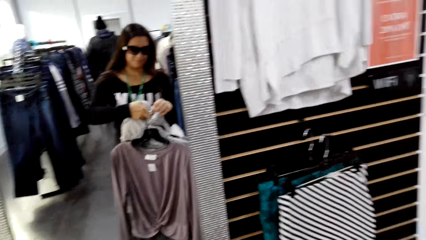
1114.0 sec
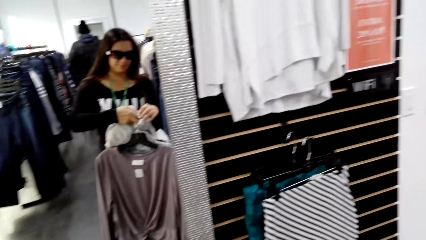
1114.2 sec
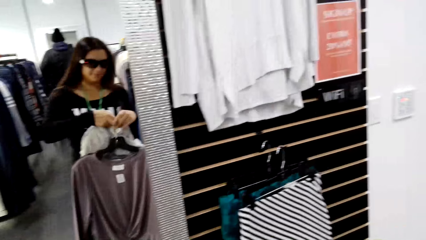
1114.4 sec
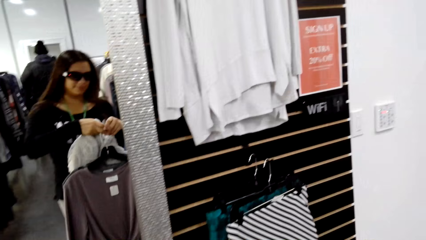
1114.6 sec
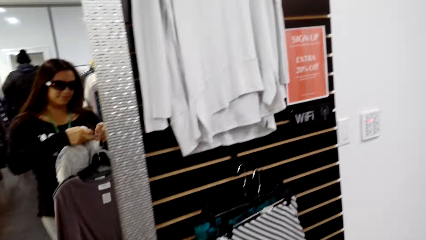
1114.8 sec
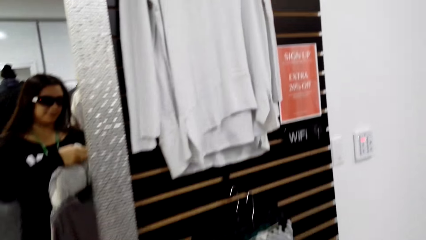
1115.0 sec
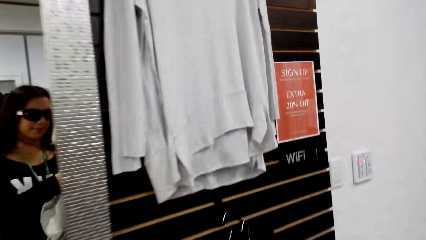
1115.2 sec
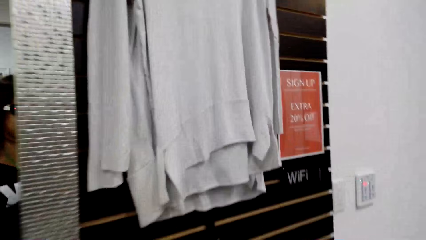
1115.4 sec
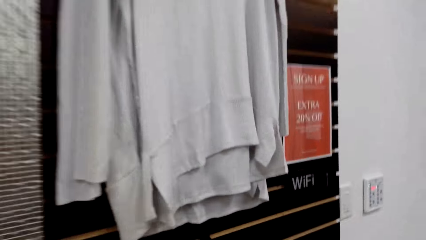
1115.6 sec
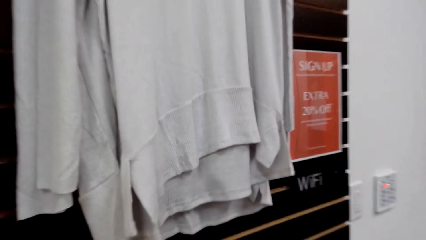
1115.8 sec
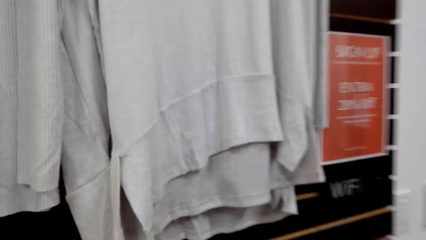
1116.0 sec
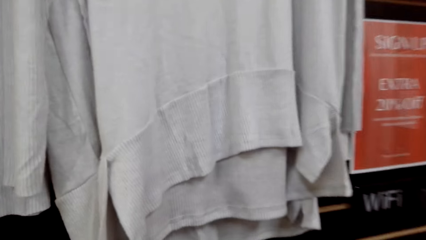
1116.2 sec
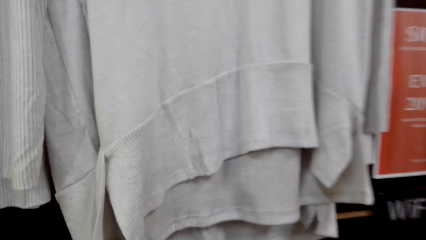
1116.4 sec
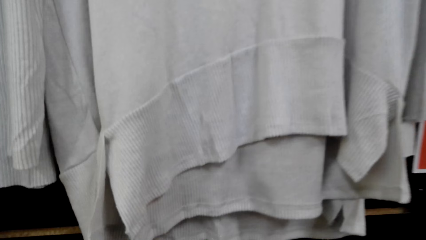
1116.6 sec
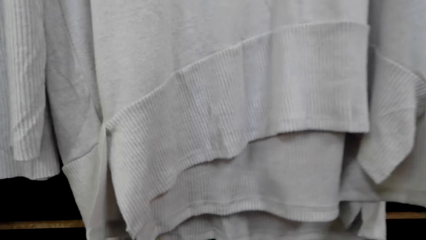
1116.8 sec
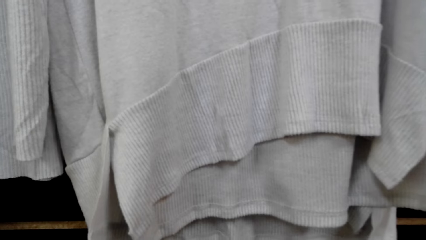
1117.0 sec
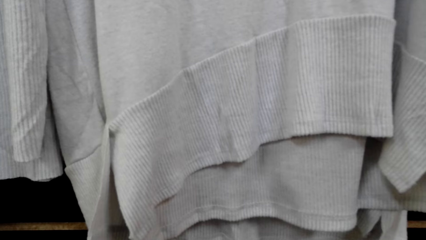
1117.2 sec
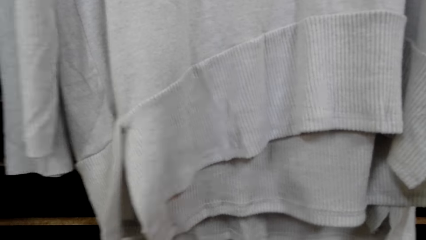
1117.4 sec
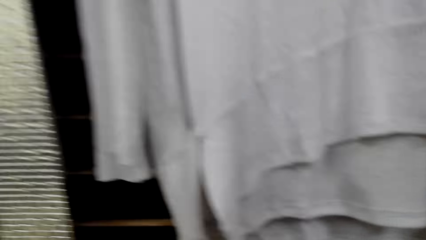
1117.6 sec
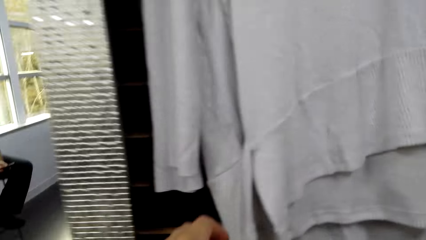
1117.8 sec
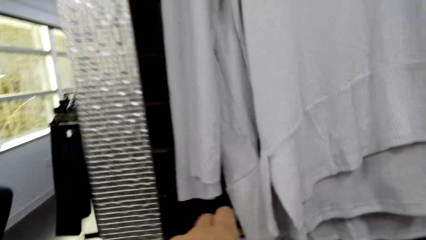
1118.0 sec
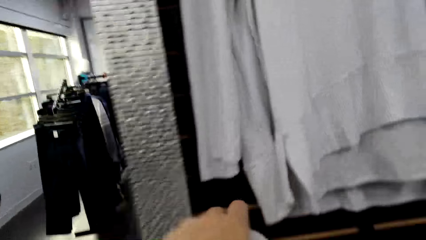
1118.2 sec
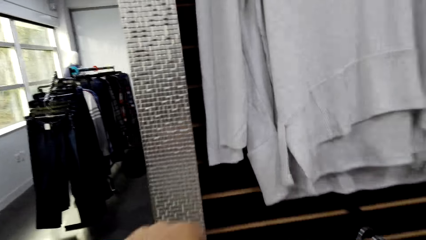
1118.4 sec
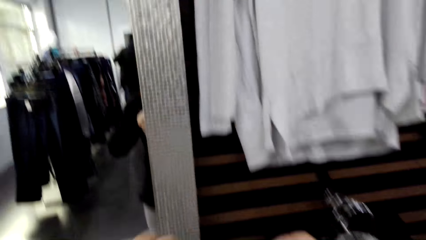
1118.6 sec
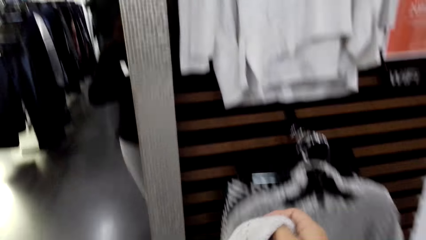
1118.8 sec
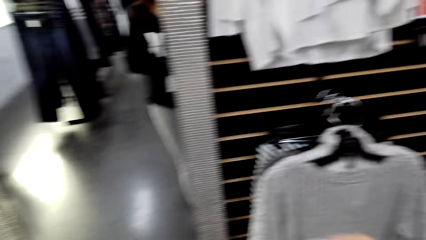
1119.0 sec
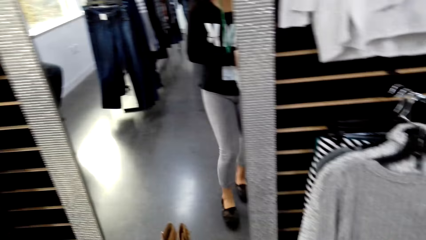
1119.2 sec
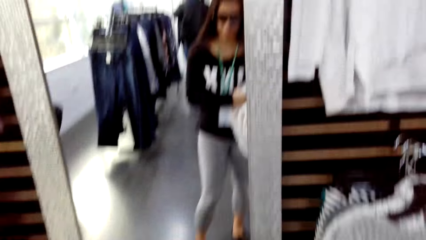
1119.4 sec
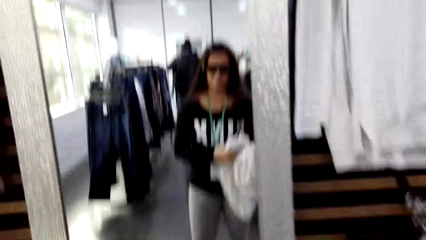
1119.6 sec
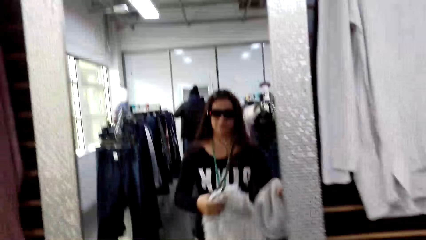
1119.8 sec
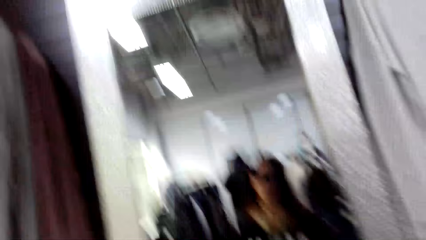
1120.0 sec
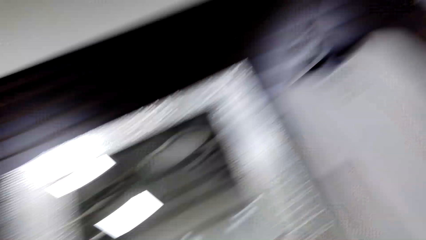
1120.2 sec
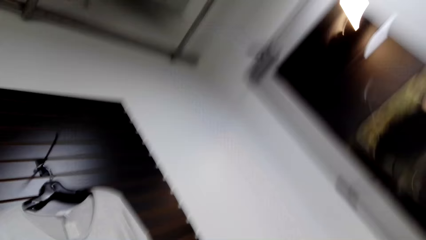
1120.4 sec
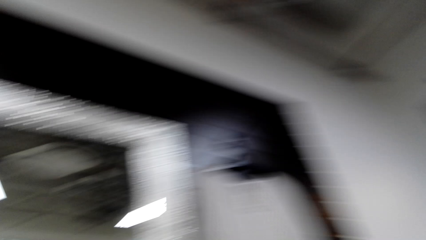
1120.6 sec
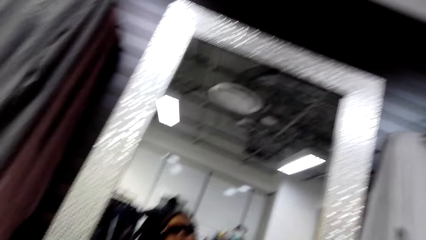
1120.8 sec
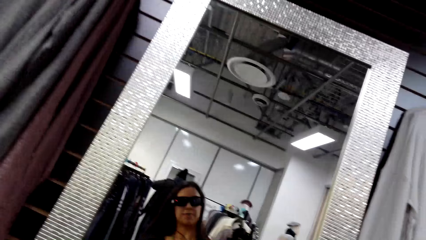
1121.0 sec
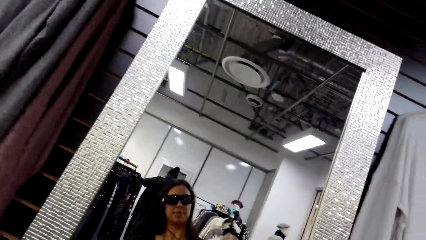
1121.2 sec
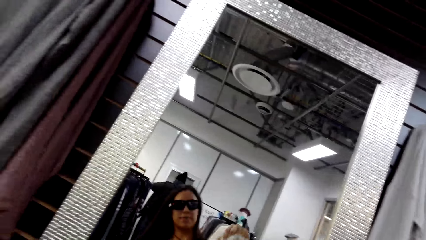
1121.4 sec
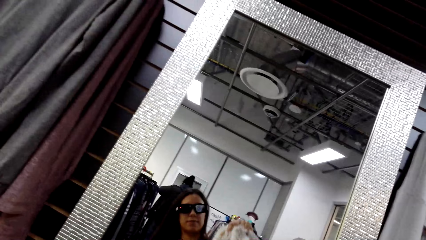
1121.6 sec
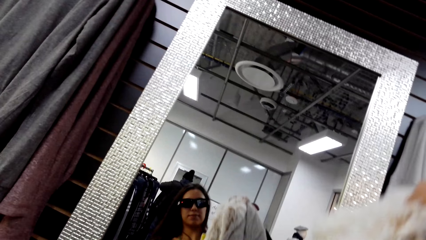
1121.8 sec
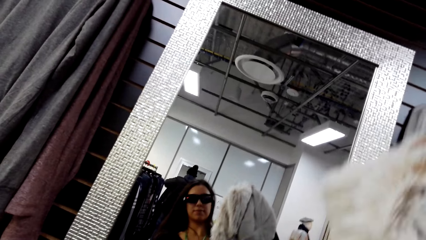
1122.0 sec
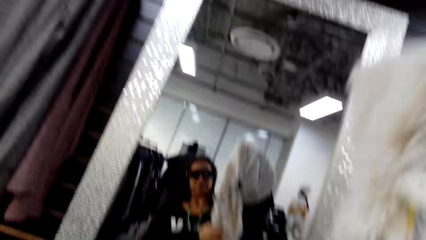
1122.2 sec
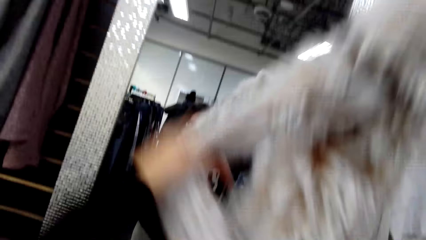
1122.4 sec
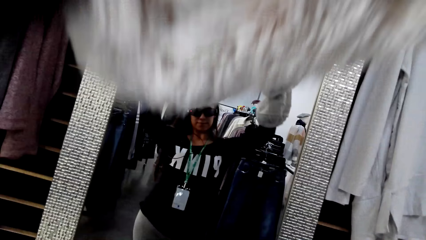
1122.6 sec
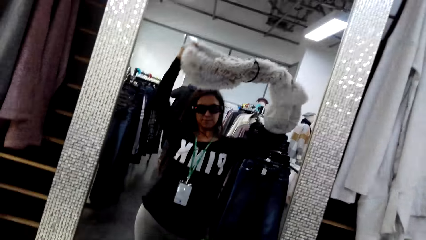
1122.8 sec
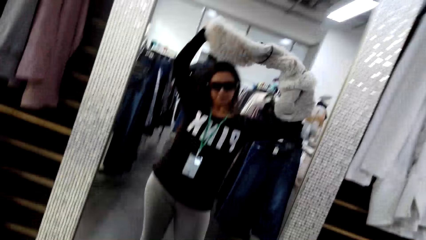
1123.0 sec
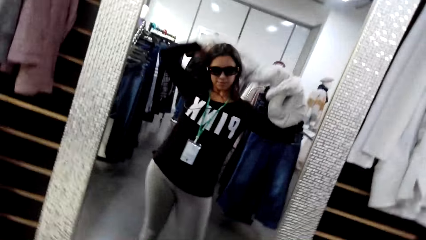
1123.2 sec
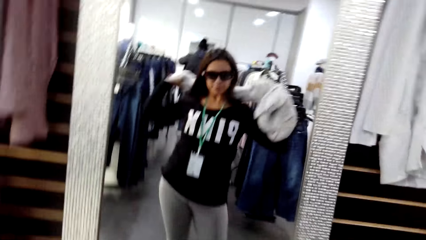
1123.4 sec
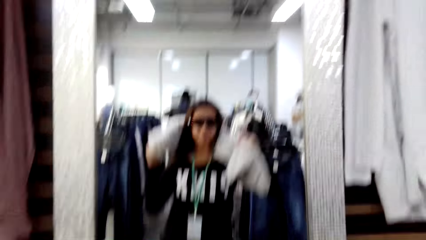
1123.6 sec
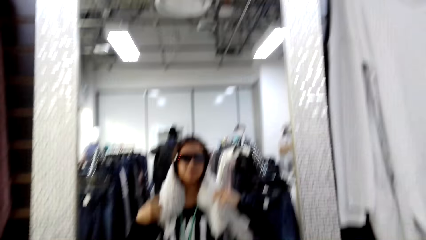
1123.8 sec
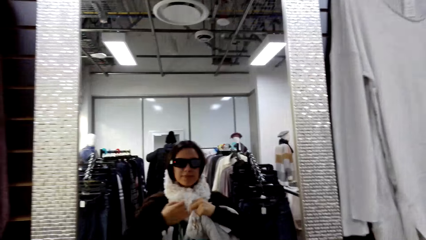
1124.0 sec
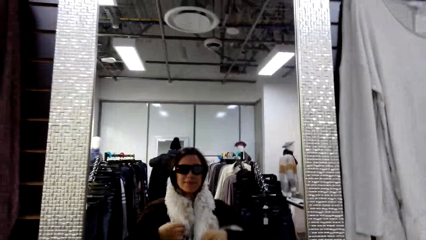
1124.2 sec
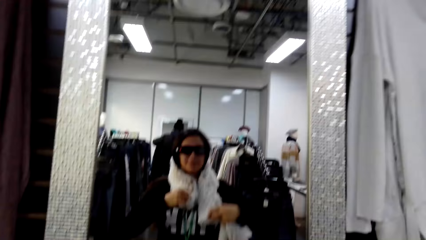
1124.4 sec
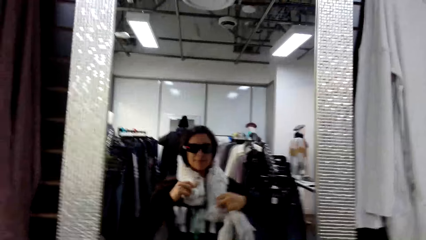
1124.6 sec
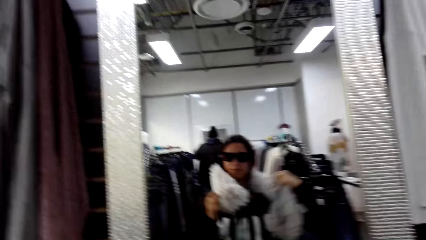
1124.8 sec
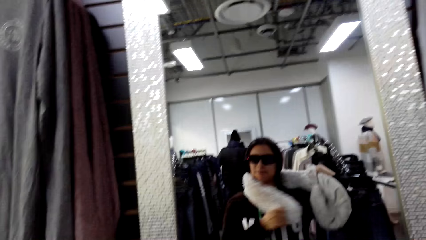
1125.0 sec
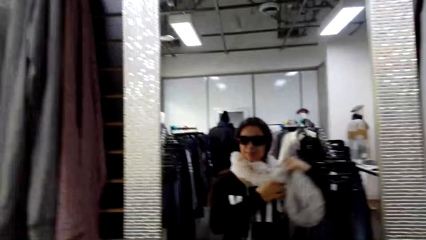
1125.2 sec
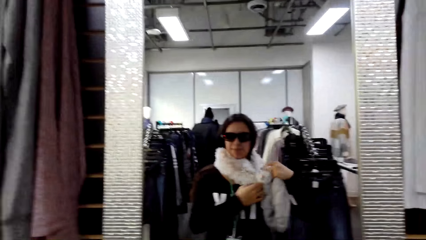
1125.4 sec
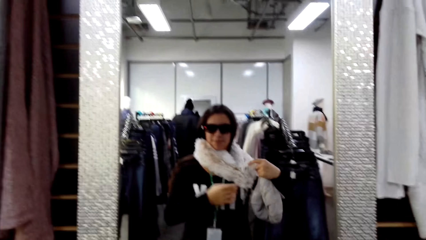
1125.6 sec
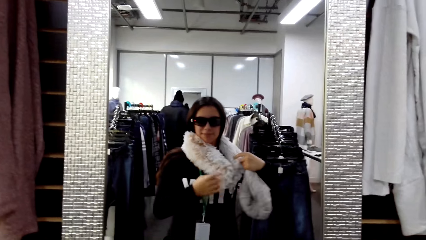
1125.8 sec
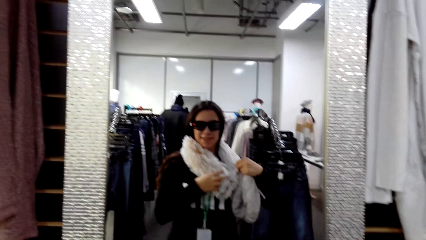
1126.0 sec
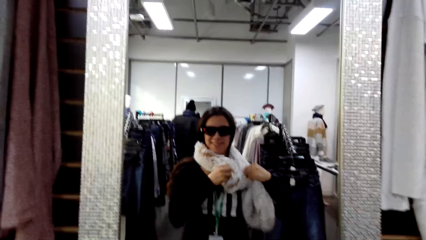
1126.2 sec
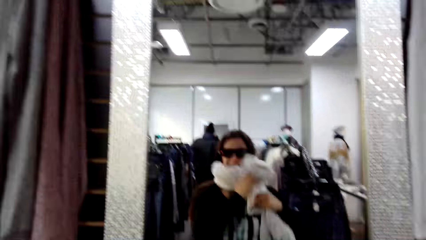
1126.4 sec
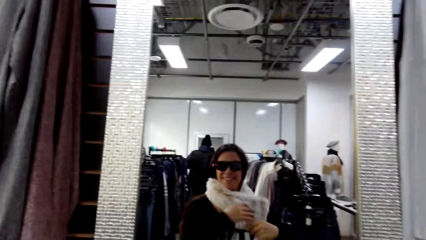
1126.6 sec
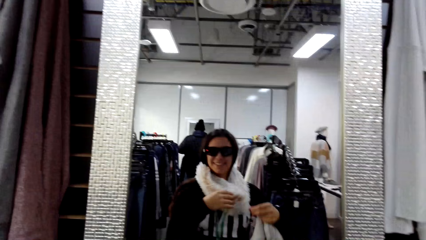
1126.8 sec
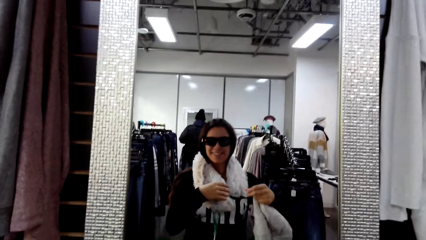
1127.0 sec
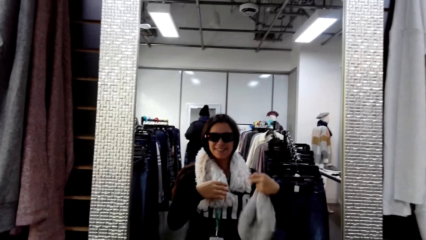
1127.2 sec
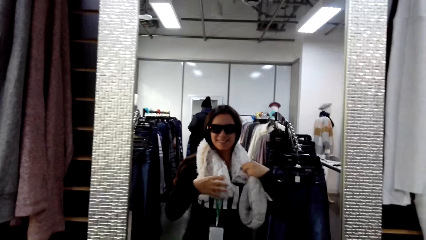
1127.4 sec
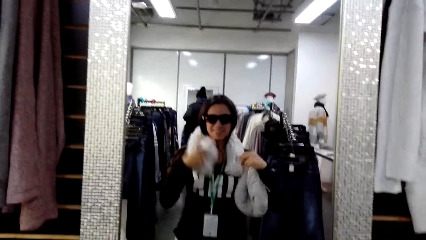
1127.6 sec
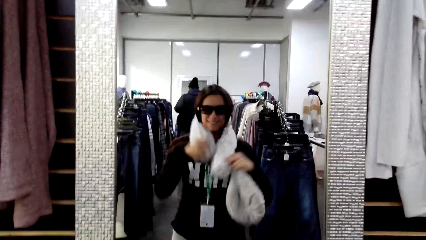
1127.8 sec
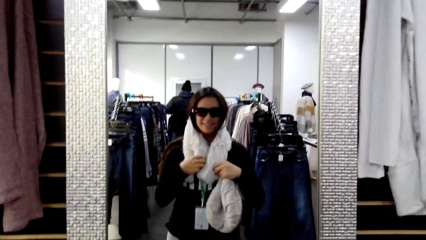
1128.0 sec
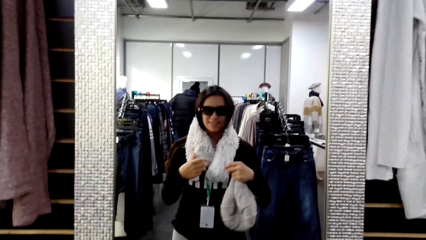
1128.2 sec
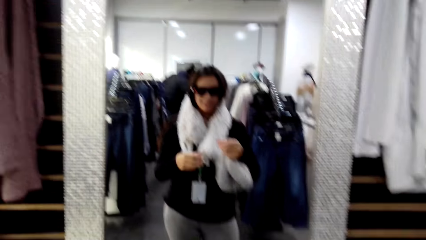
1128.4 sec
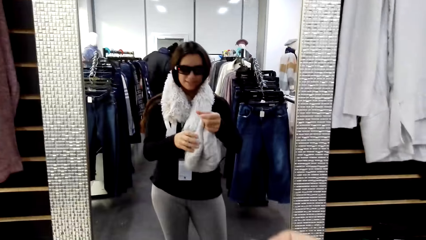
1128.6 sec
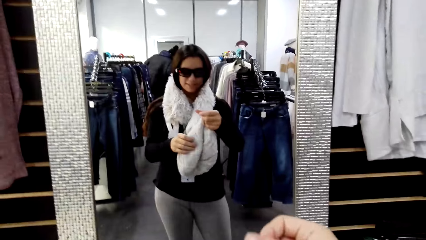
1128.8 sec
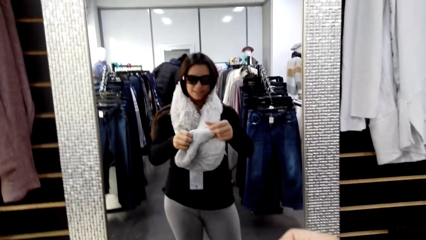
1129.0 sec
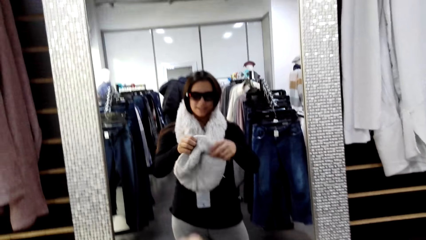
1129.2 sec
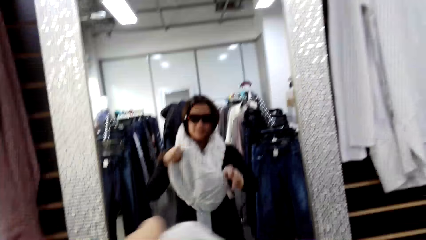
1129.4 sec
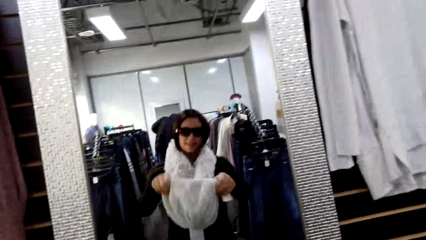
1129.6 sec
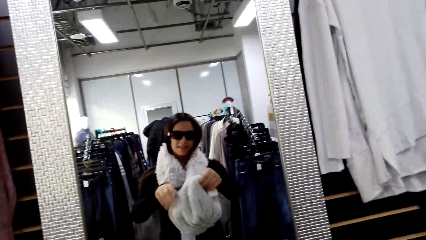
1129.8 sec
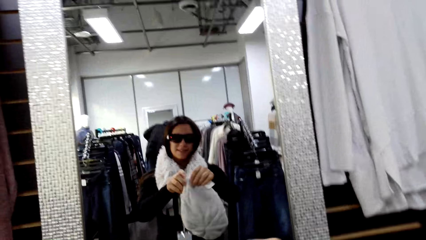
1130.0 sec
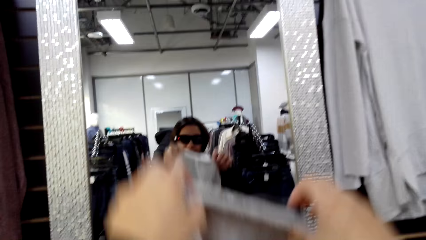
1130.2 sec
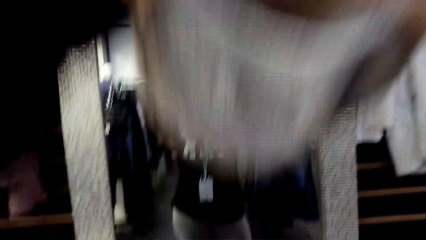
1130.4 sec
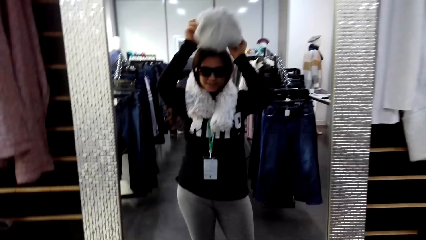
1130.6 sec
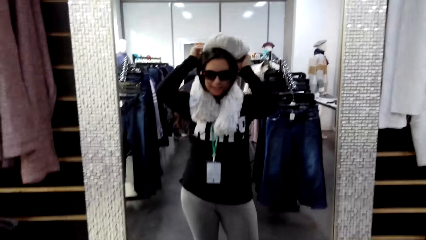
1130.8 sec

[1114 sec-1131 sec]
The camera wearer puts the clothes together. They hang the clothes. They put on a scarf.
